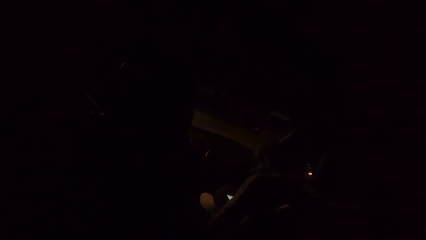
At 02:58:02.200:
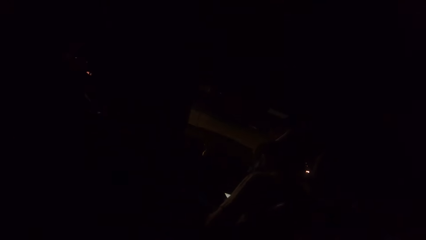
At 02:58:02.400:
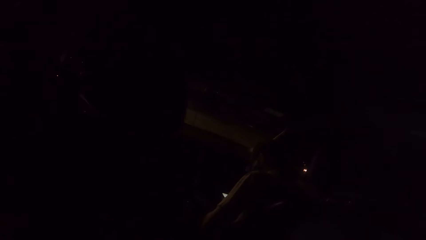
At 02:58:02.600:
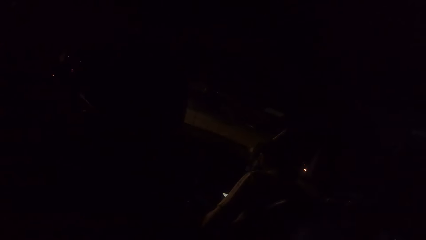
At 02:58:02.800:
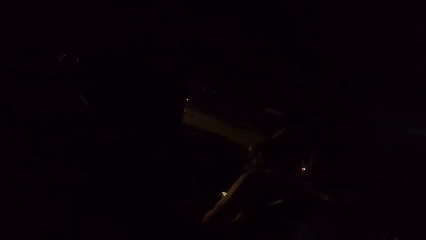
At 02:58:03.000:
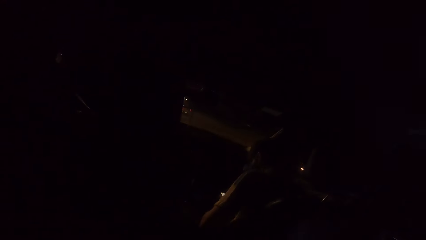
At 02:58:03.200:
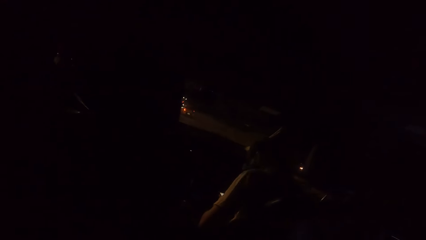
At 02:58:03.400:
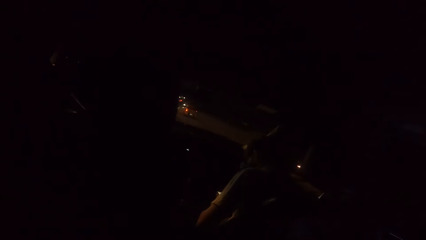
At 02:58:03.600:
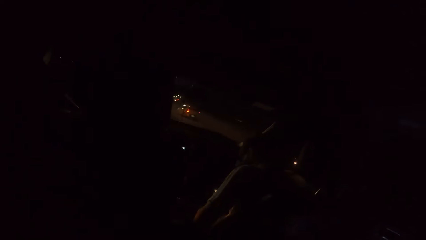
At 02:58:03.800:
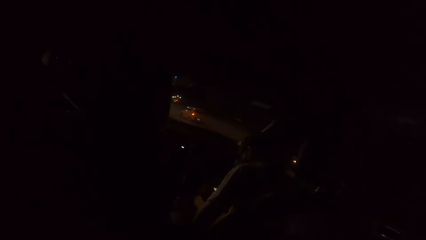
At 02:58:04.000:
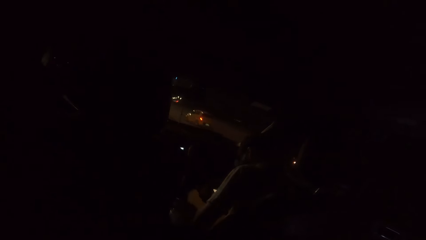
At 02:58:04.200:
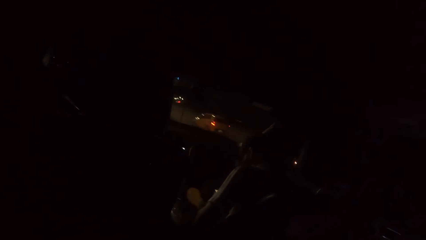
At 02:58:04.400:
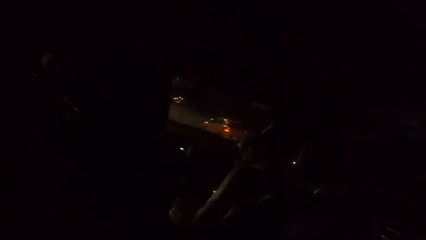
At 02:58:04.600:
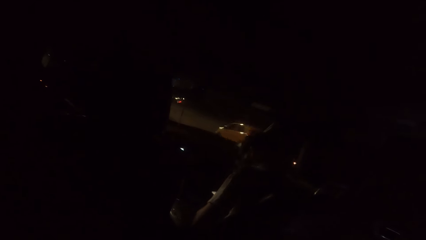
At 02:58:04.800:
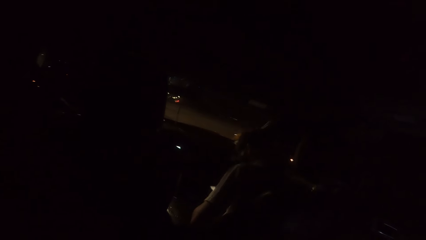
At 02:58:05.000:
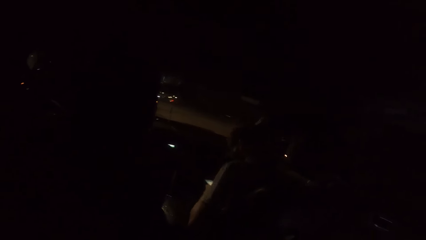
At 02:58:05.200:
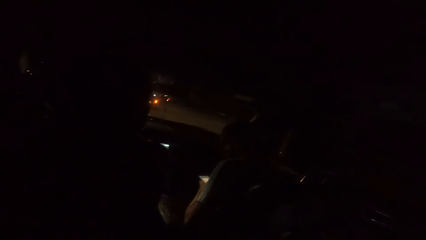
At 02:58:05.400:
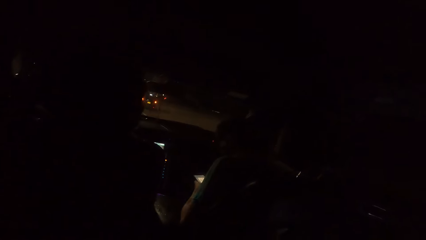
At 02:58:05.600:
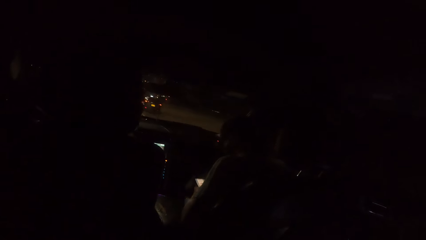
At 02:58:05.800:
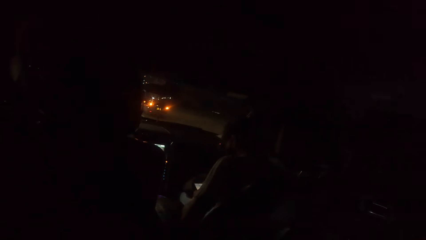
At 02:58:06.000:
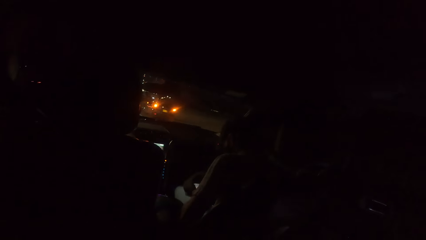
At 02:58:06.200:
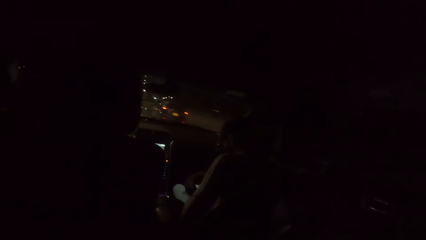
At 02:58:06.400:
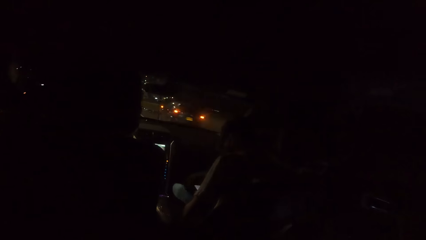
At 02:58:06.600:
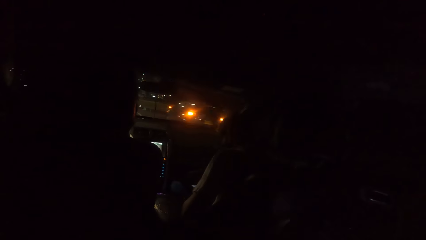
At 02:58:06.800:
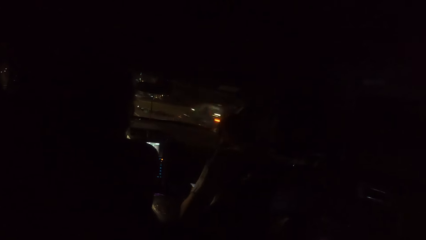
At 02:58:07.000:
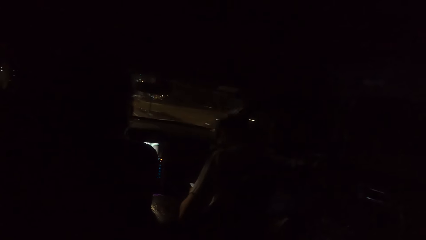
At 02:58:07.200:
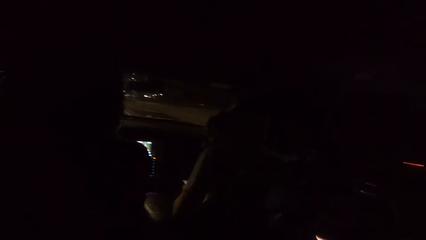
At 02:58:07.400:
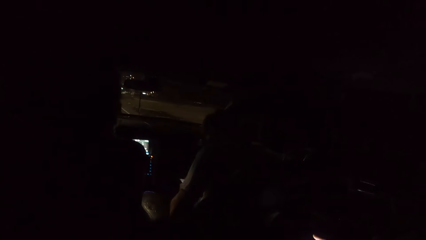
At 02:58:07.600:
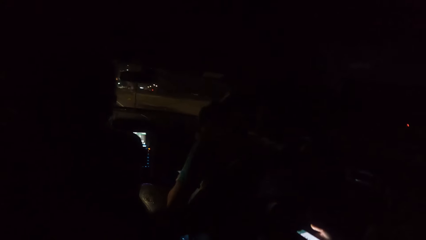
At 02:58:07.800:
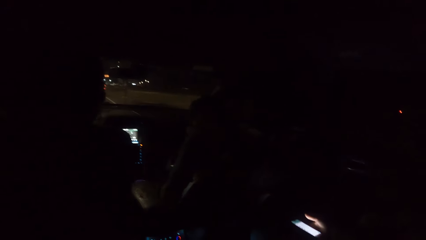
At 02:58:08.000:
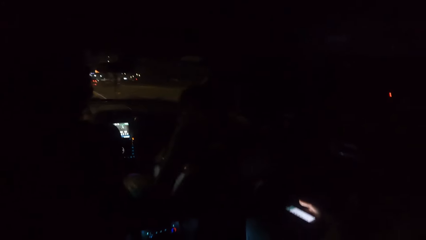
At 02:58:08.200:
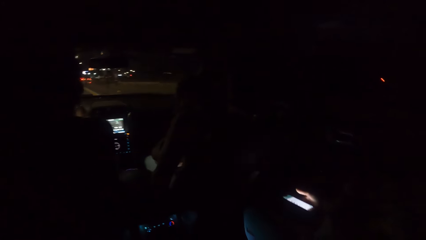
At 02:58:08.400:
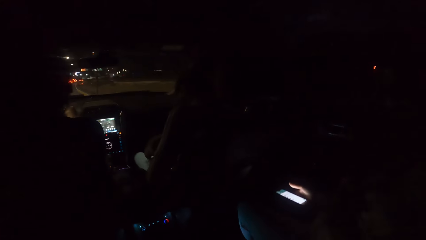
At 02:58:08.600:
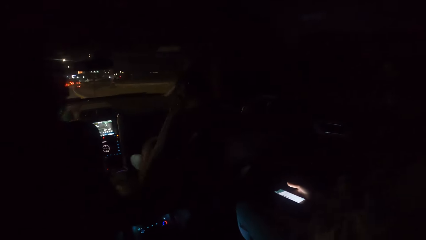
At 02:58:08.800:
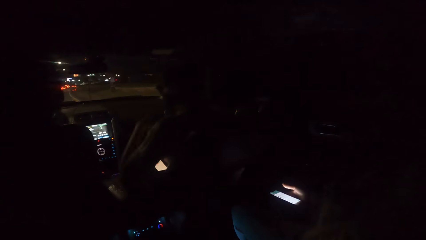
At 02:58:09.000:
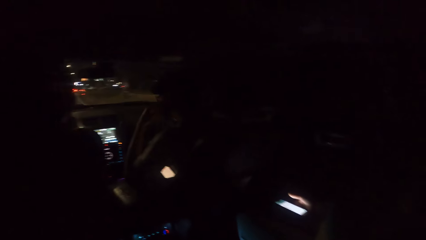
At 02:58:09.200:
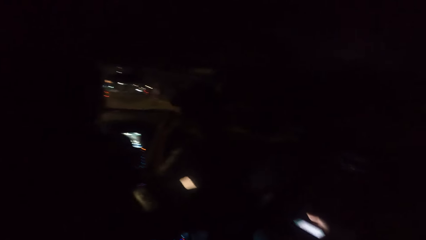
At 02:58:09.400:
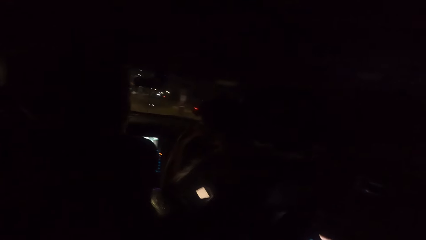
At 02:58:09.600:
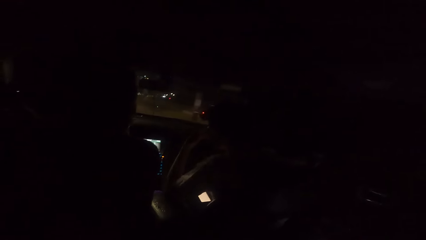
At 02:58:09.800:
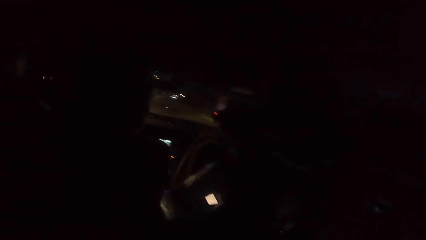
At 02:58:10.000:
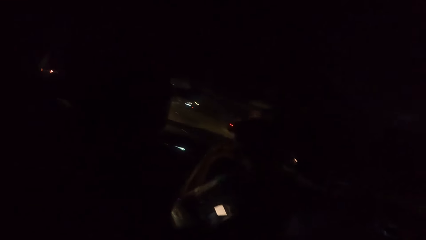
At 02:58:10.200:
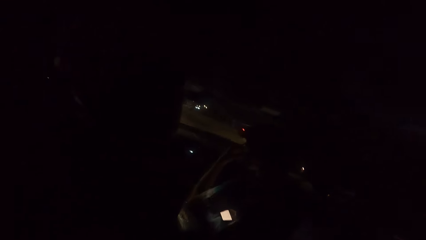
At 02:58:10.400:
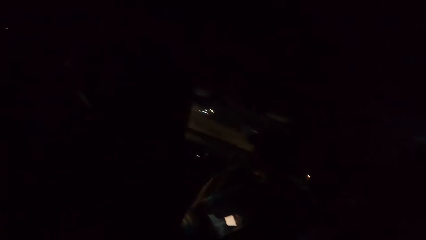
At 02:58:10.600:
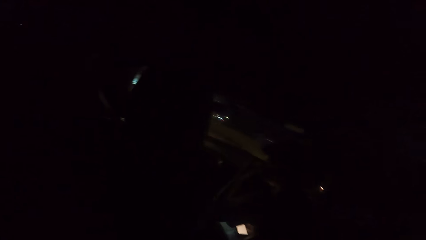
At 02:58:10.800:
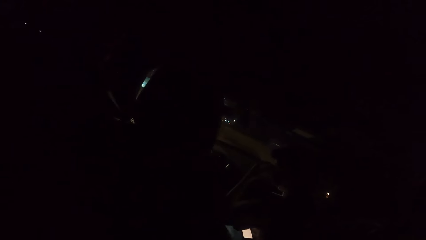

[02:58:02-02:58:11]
The man operates the phone with his hands.
